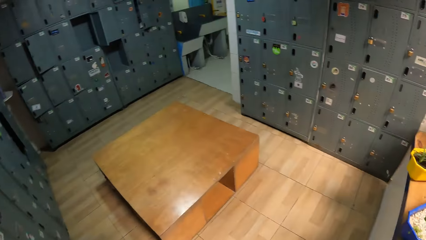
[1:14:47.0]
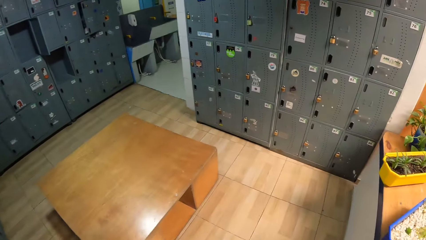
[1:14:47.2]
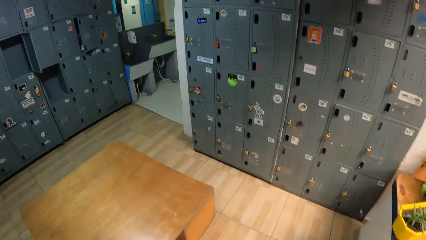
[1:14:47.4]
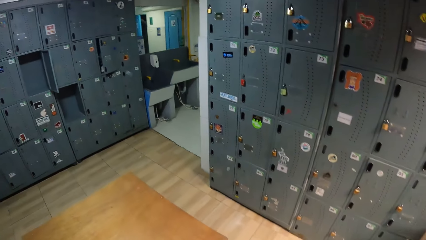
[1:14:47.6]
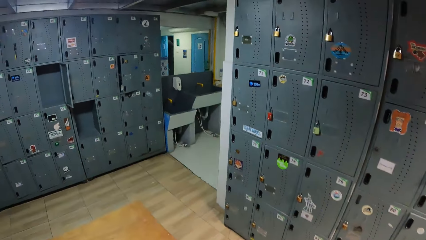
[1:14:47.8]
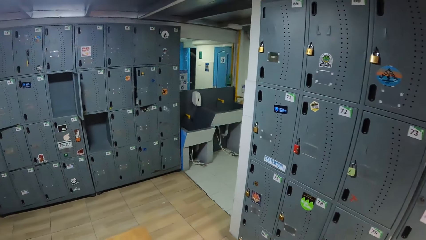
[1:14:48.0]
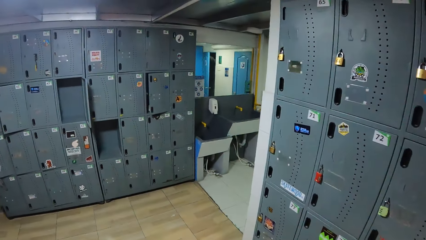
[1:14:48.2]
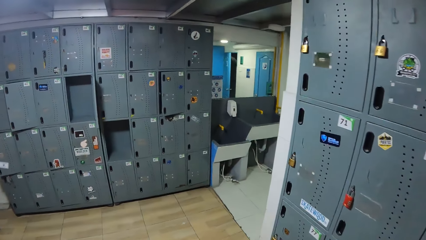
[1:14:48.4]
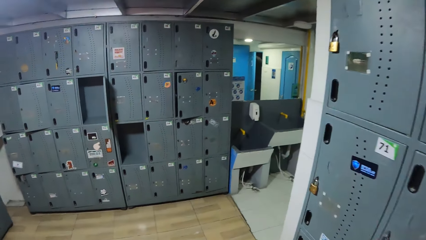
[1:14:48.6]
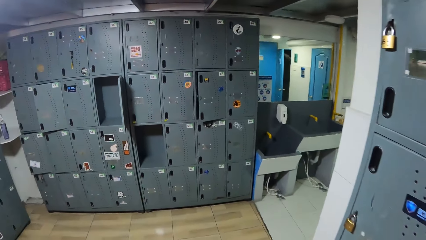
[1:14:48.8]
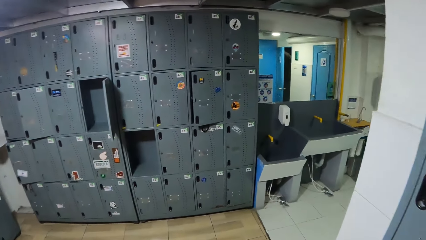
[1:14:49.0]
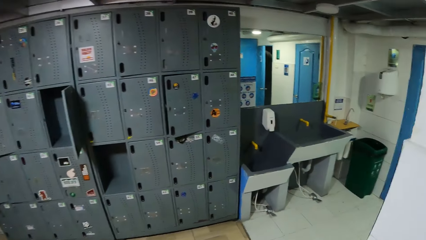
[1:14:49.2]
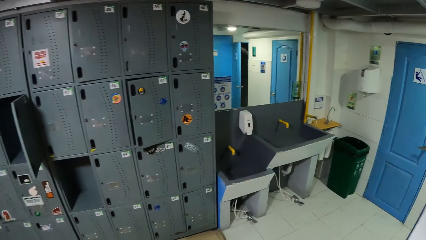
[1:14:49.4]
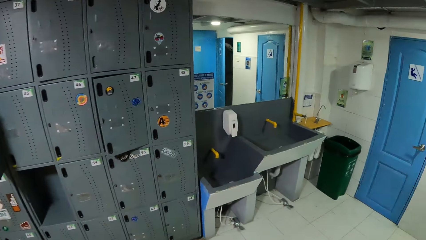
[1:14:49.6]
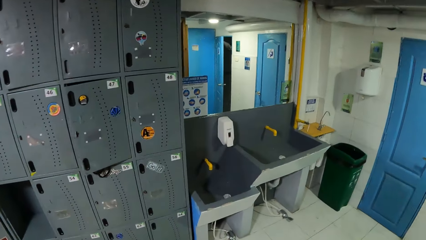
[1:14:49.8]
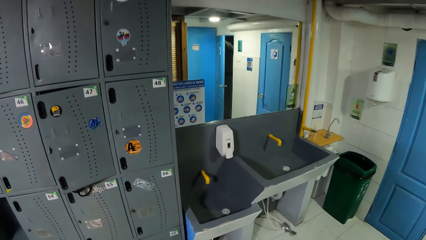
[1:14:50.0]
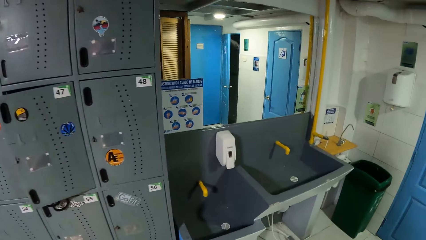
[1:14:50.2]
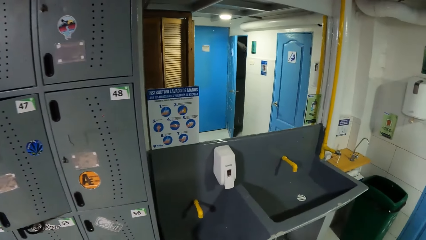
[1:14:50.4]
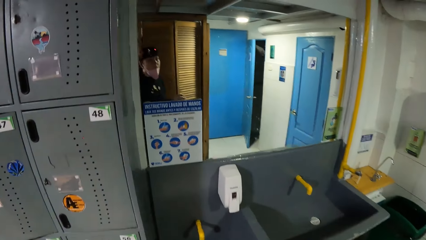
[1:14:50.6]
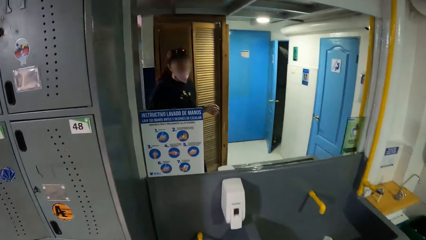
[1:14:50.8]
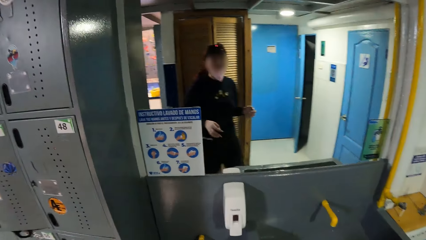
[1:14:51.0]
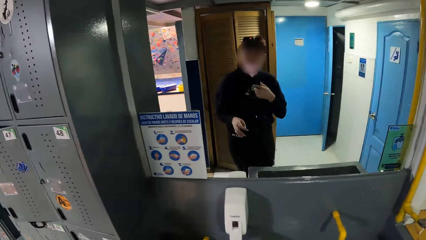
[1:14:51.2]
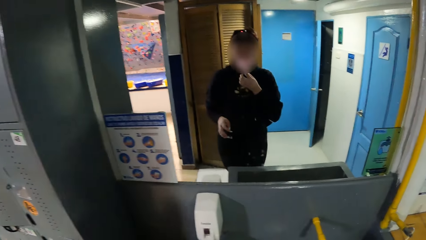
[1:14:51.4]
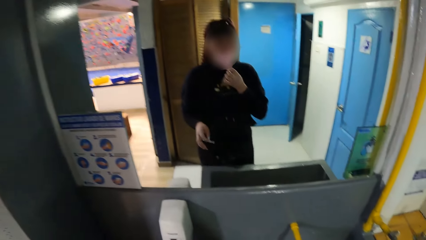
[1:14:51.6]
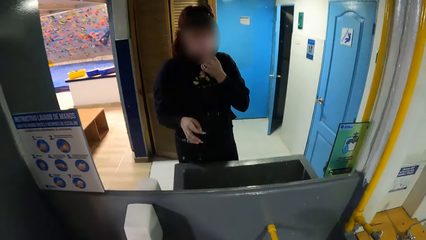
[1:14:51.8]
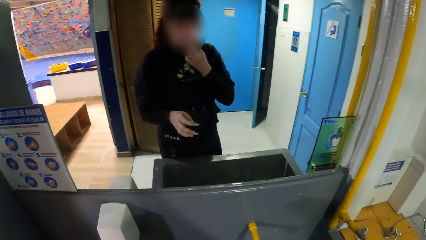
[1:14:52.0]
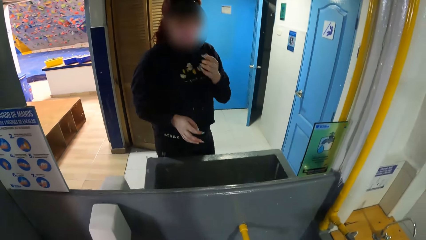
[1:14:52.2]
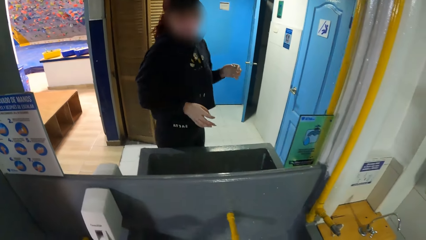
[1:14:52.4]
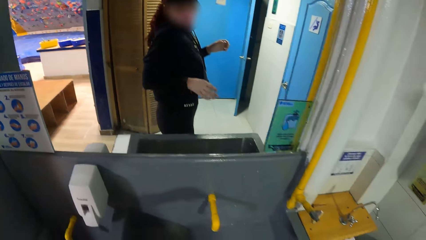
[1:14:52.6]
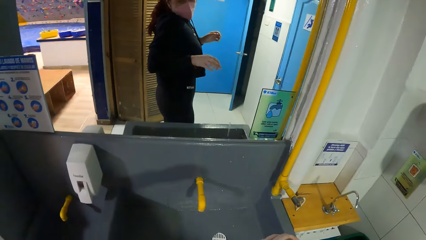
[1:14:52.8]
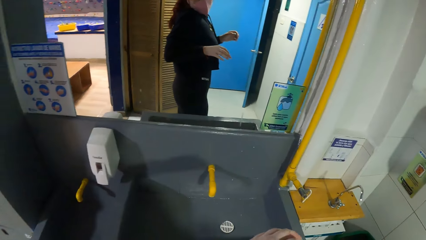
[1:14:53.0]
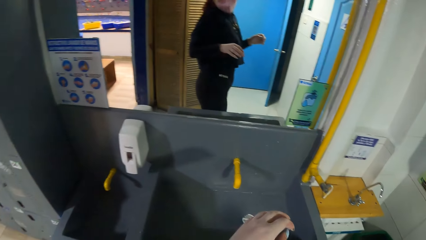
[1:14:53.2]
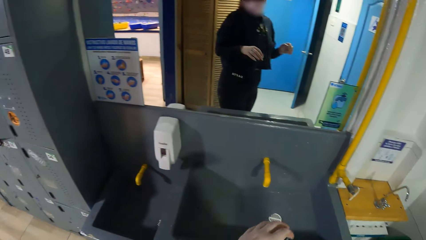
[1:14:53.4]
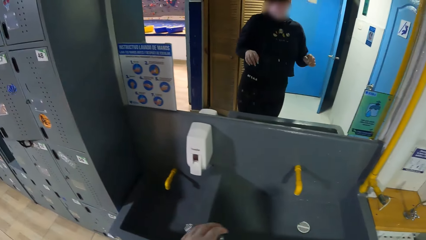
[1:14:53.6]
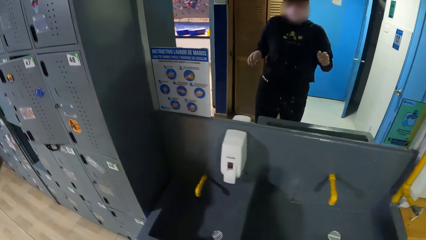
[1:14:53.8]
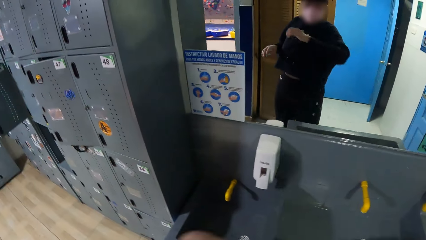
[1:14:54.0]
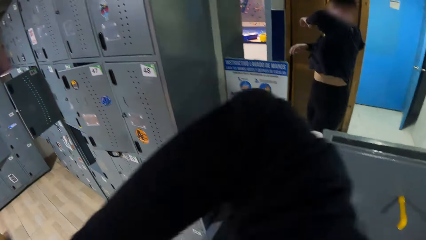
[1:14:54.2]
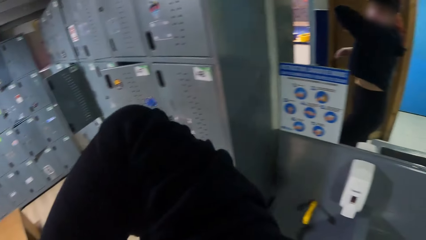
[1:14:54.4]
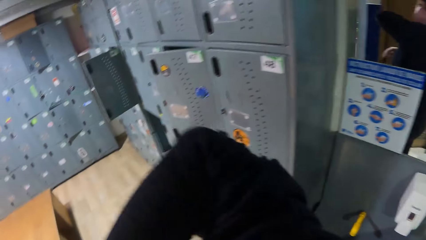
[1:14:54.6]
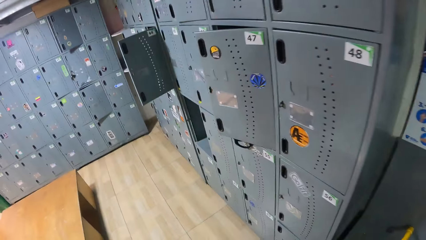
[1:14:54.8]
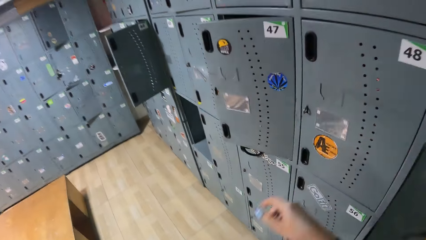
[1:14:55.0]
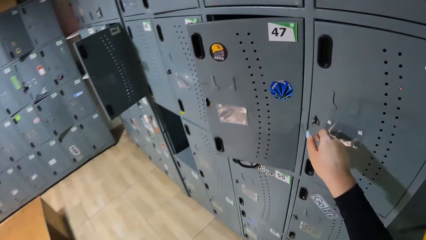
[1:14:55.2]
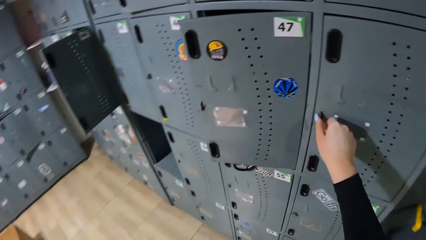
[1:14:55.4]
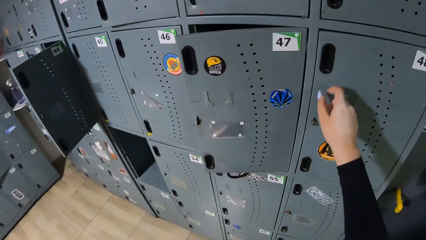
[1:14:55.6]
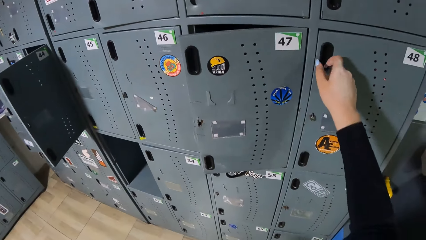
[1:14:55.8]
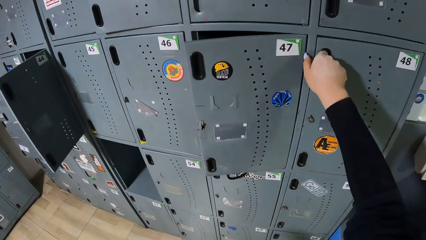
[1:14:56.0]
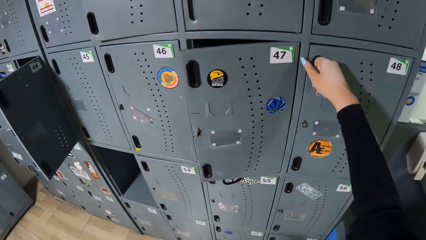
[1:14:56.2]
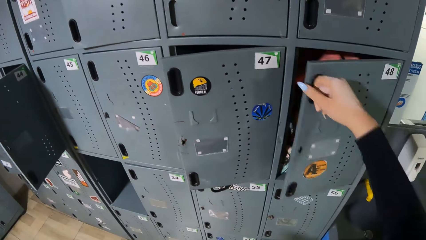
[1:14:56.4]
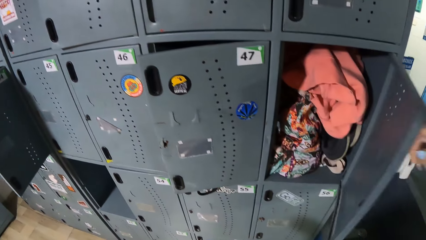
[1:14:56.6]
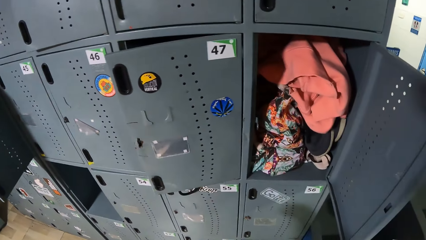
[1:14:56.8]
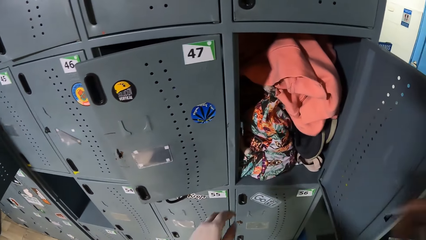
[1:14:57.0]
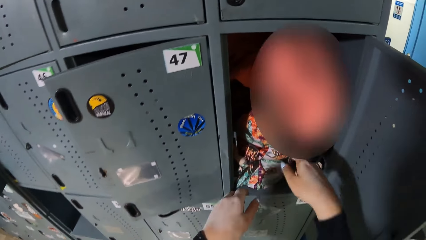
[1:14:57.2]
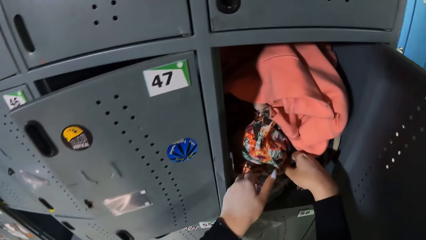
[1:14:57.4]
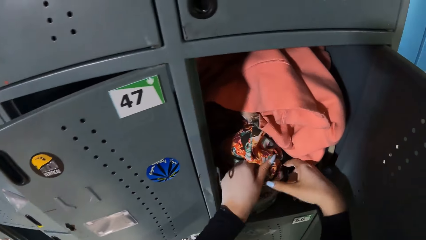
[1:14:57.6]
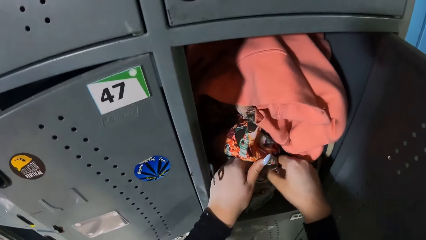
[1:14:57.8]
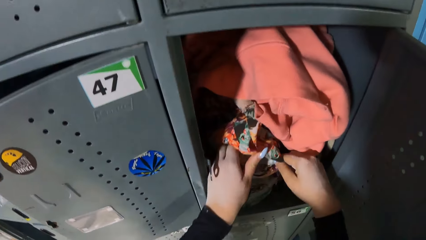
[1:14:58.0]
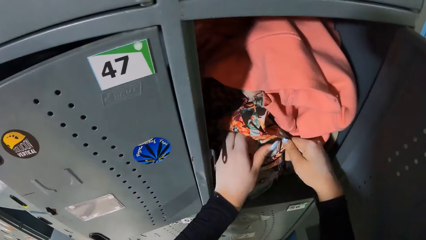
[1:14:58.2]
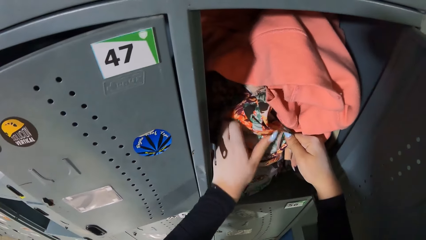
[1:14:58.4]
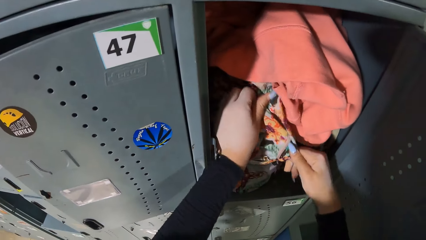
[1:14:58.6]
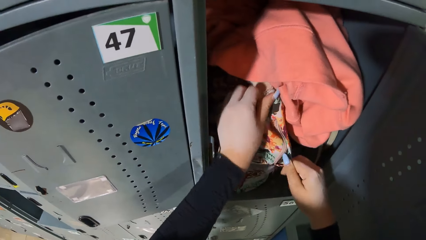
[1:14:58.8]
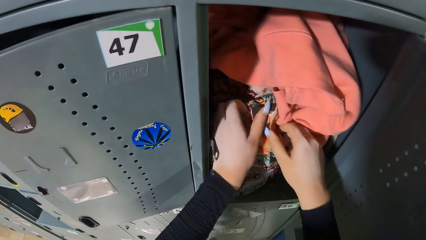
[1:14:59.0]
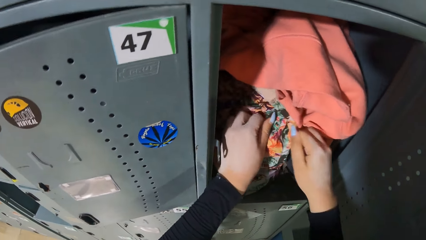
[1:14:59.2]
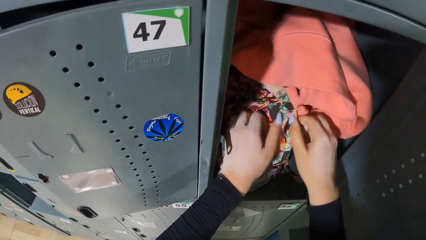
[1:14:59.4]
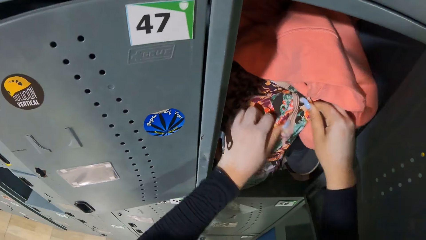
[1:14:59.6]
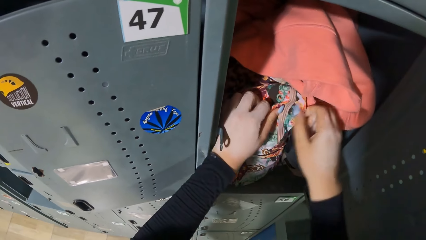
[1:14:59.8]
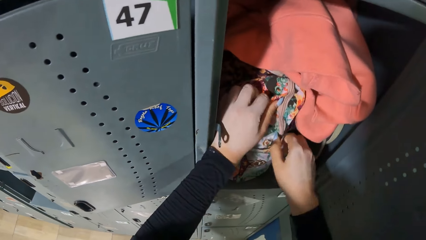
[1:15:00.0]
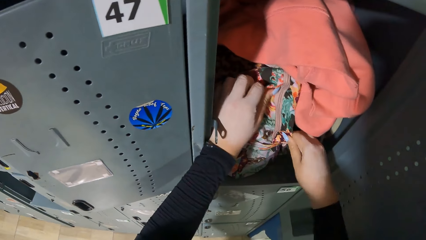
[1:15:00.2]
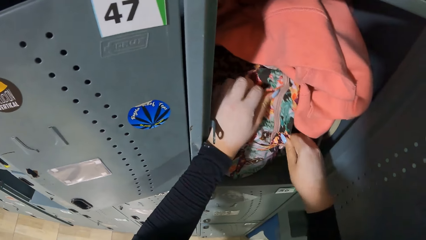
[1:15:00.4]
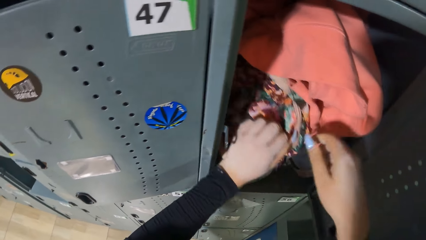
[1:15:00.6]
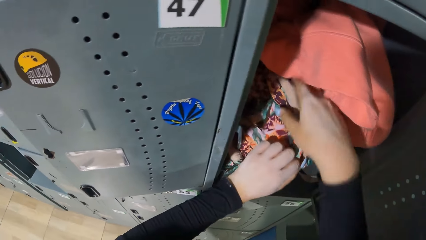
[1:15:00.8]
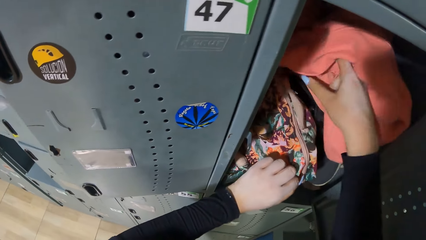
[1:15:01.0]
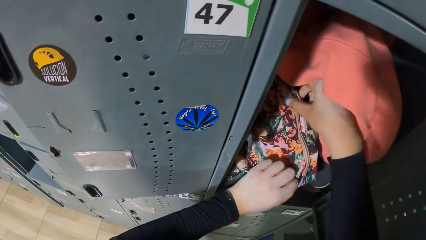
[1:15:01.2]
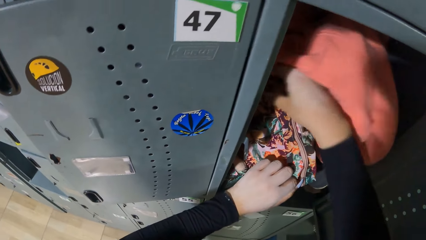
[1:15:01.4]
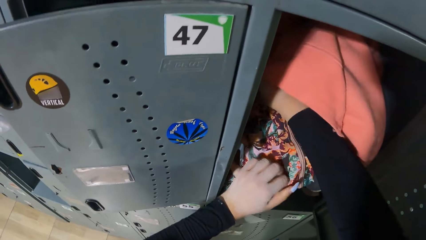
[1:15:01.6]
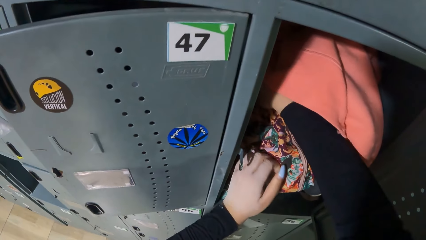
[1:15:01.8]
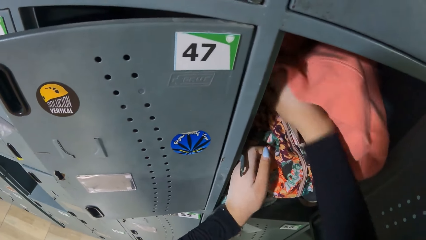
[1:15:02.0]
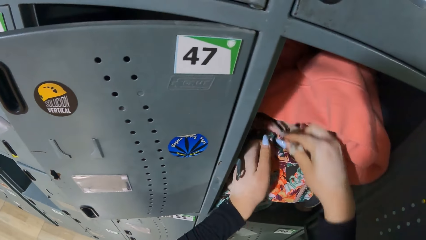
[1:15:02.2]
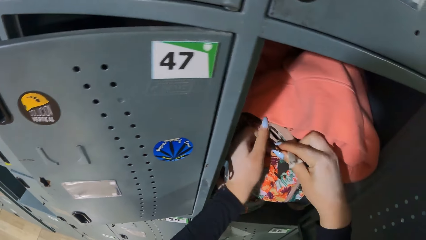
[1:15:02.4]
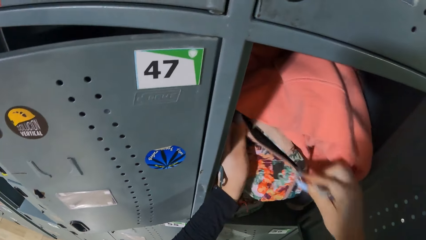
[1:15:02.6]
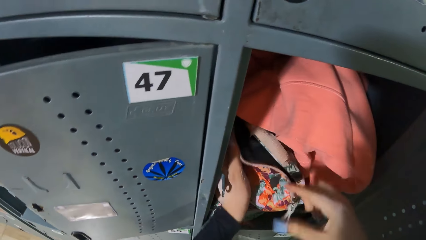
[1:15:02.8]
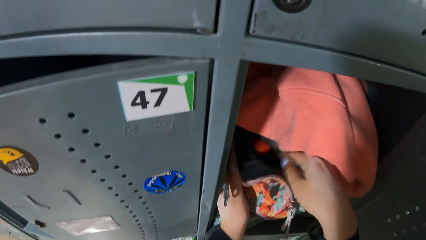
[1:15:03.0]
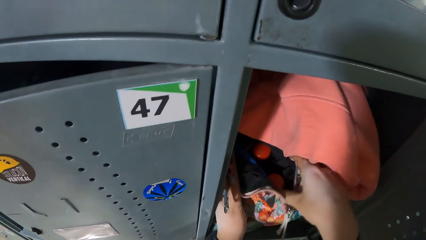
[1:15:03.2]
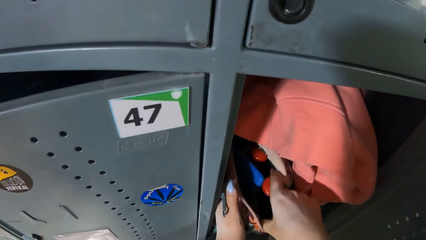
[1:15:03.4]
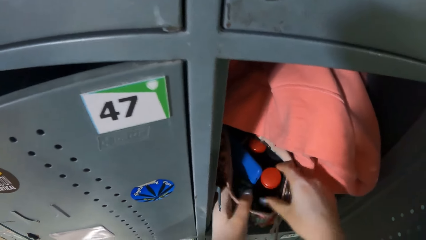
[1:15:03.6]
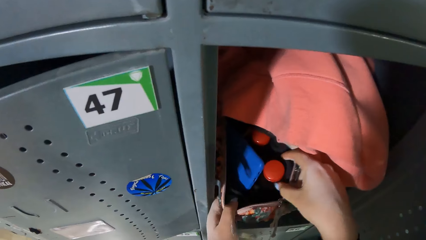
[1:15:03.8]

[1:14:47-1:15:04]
The camera wearer stands in front of a mirror. She looks at the mirror. She lifts her hand. She opens a locker with her right hand. She touches a bag in the locker with both hands. She unzips the bag with her right hand.
